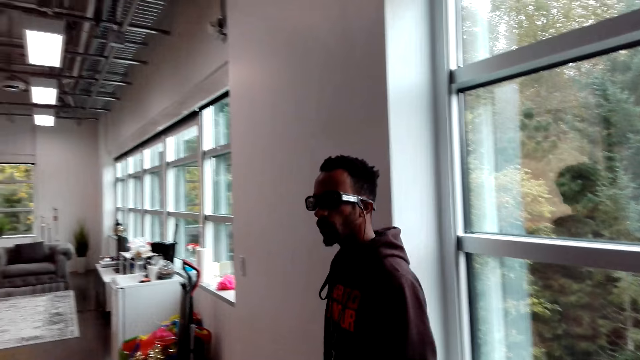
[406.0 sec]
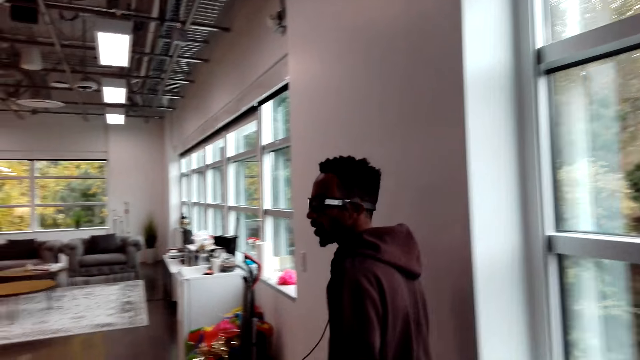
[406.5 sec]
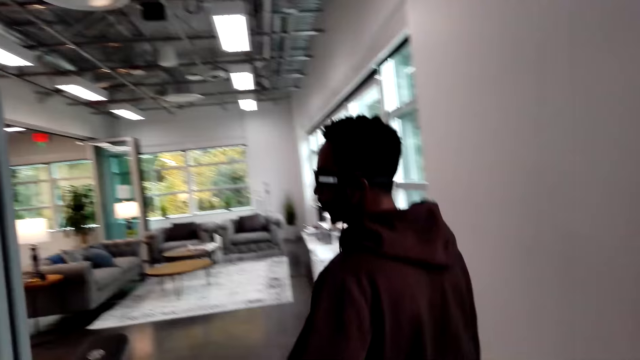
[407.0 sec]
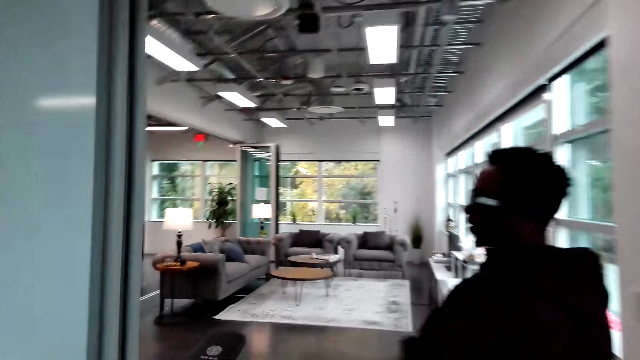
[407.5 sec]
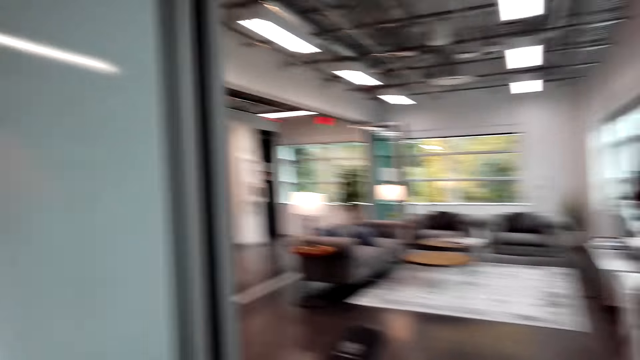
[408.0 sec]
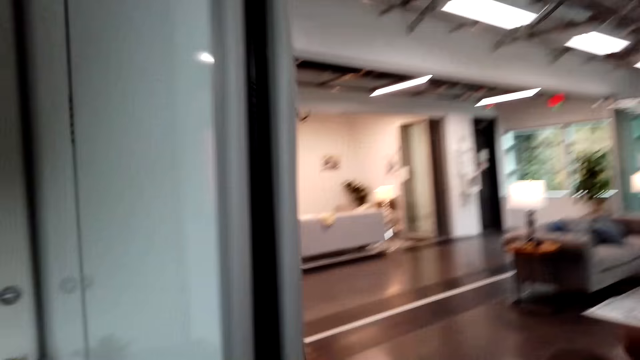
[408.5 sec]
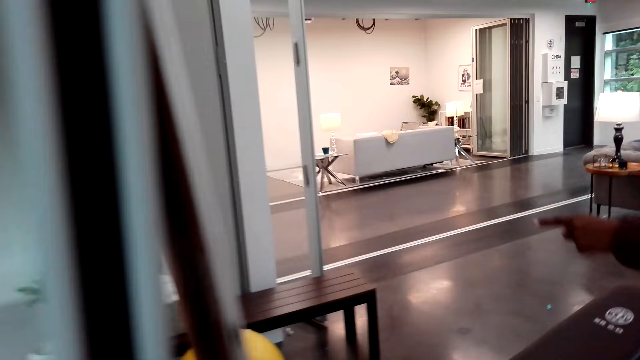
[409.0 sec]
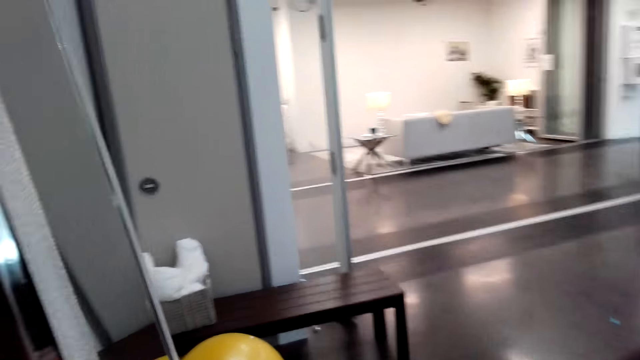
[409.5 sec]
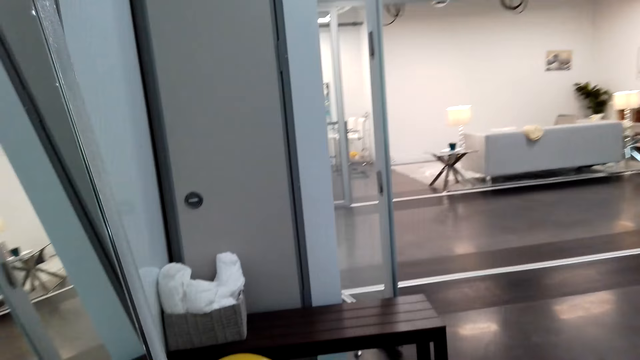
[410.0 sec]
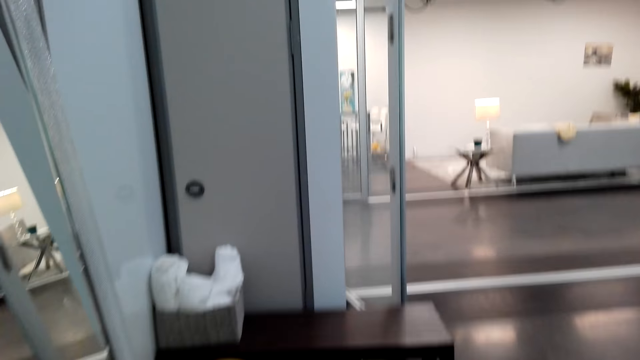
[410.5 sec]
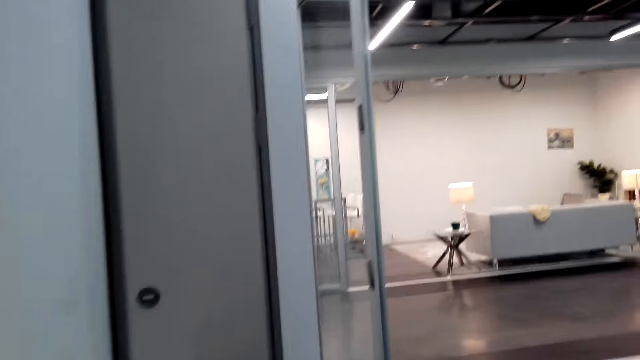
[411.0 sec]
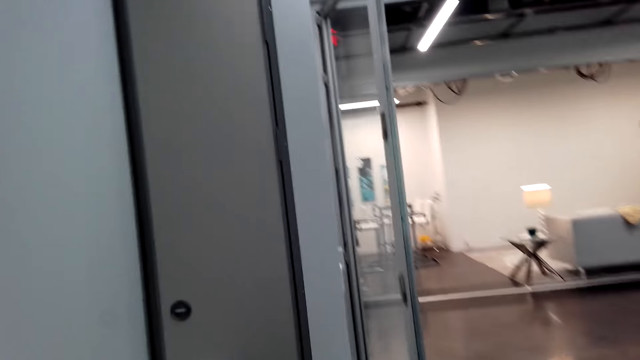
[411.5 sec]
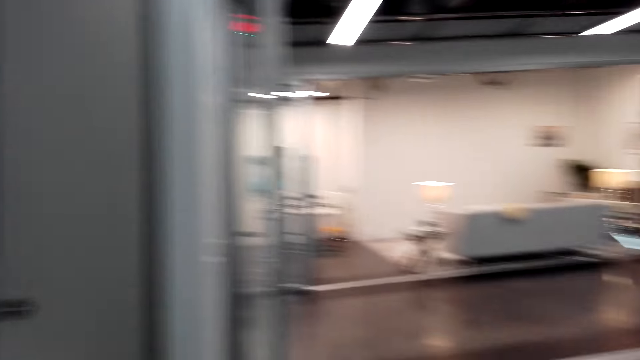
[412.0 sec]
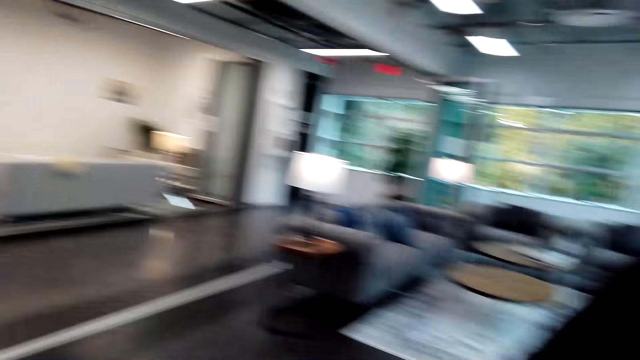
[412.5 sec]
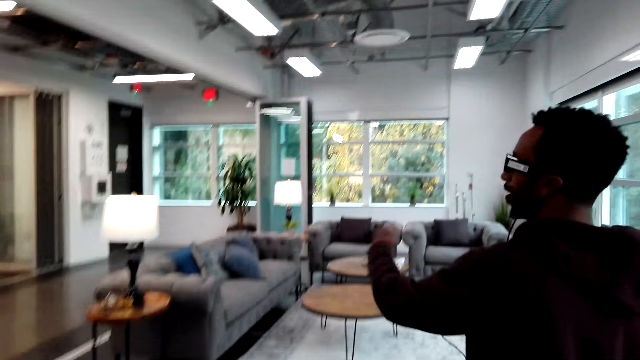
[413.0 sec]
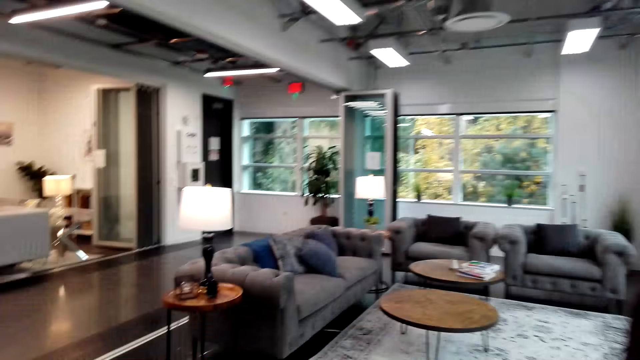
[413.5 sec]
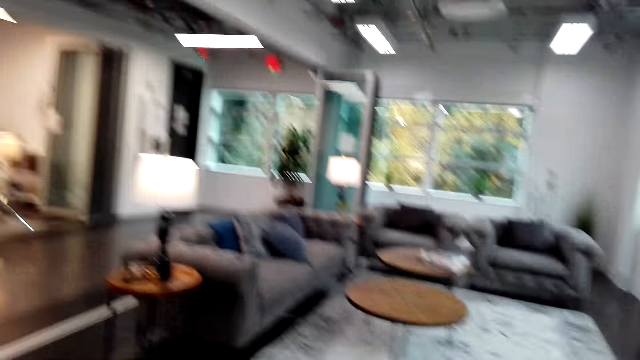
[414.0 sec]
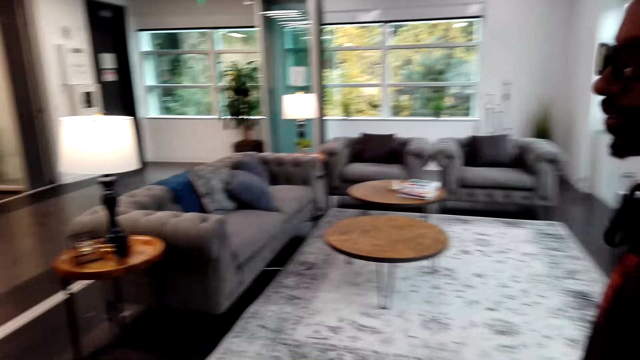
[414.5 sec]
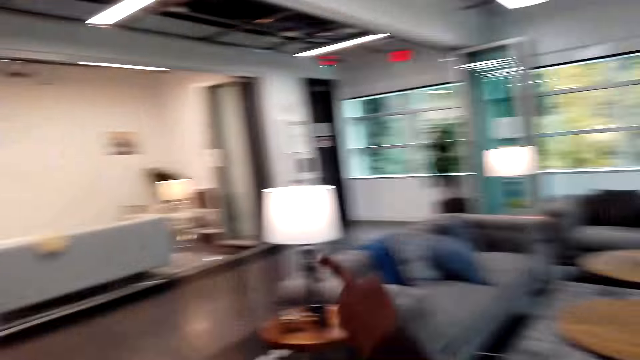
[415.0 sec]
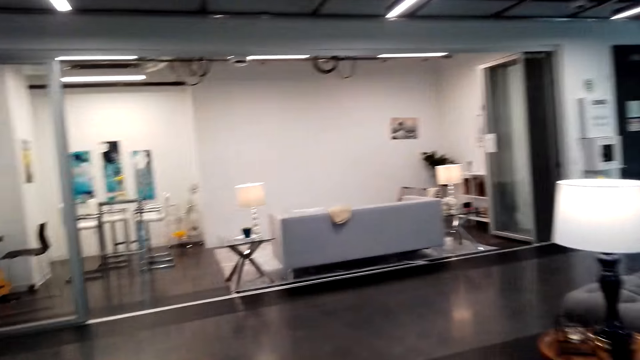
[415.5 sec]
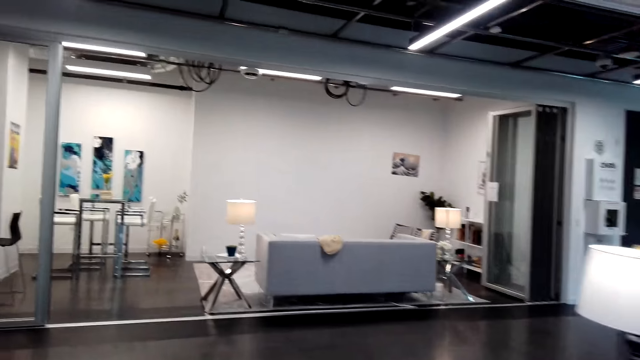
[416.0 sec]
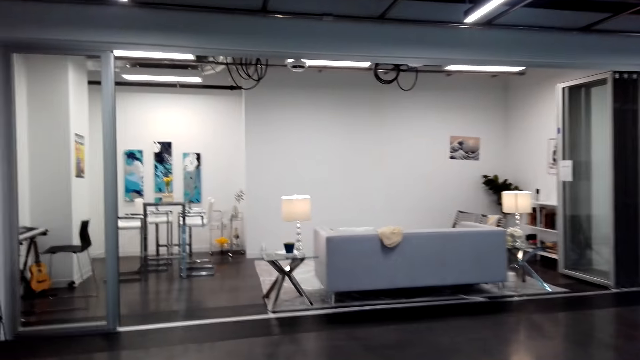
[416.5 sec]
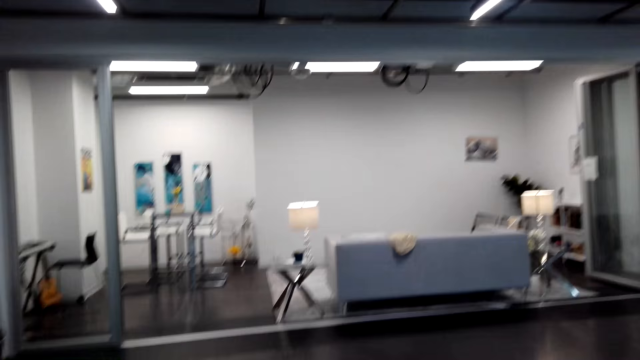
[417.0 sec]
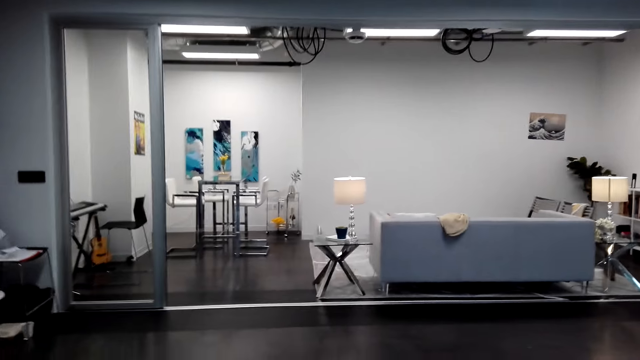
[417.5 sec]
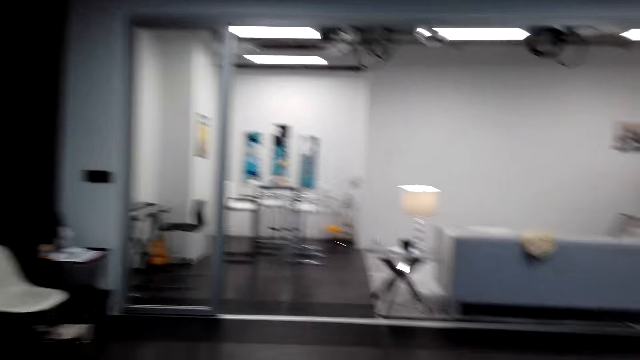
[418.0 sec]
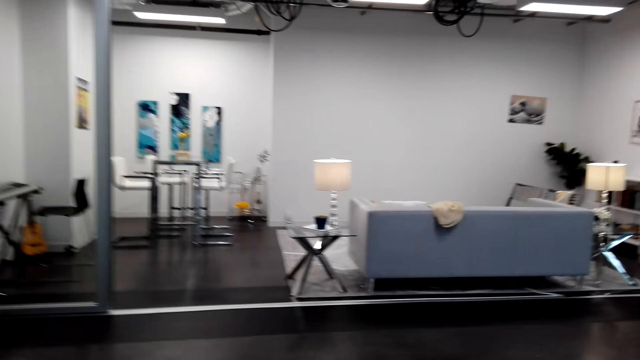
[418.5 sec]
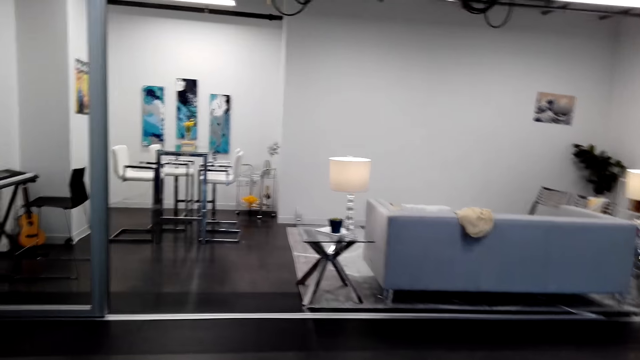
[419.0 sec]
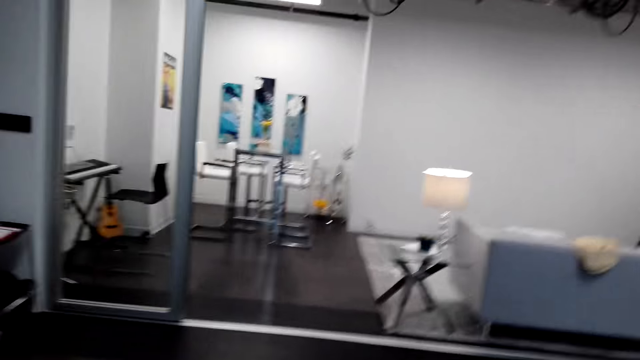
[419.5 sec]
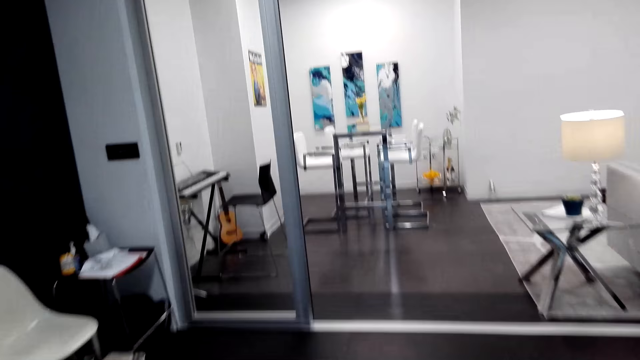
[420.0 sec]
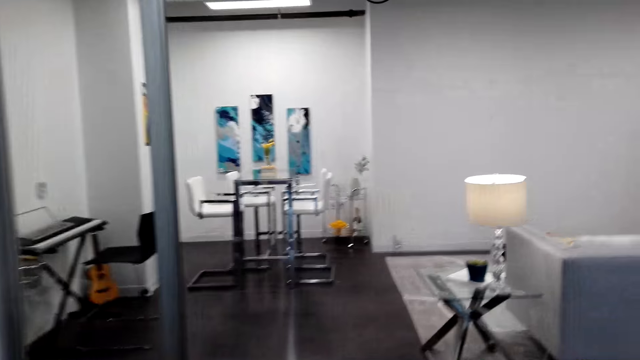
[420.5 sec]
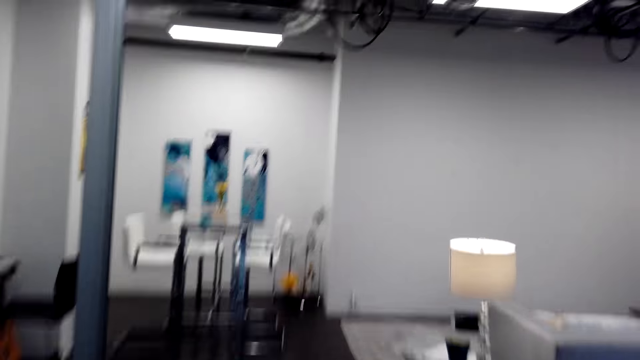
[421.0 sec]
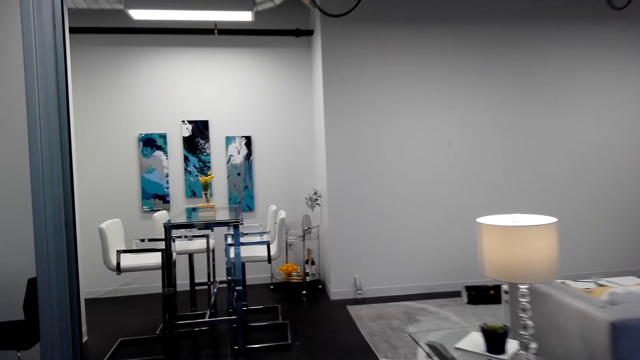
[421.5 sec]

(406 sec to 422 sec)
A man moves around the room and uses gestures. The camera wearer walks around. The man points something. The man uses gestures, walks around the room, and uses gestures. The camera wearer looks around. The man points something. The man walks around the room. The camera wearer walks around the room.

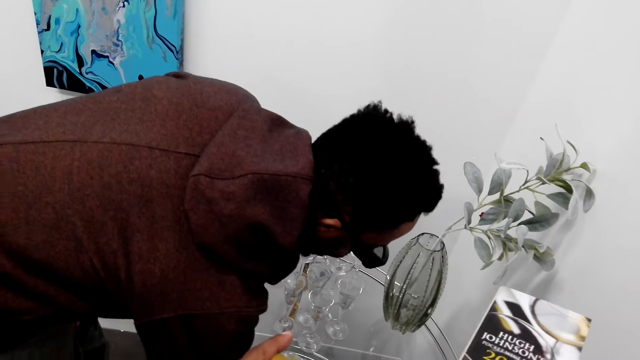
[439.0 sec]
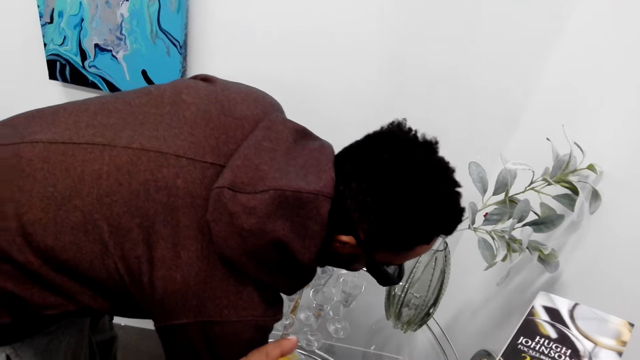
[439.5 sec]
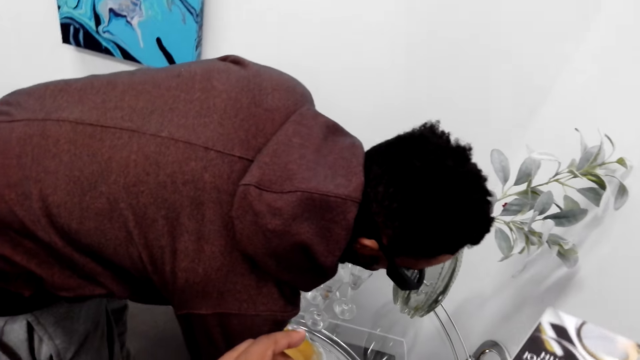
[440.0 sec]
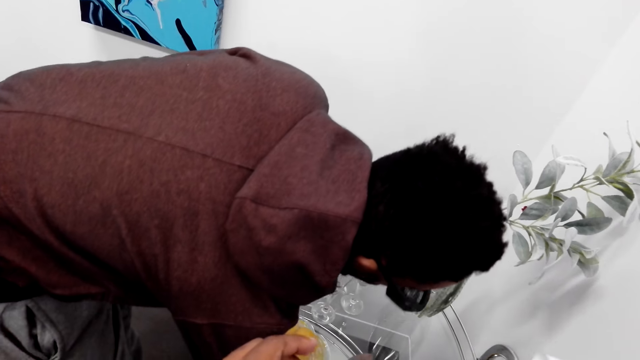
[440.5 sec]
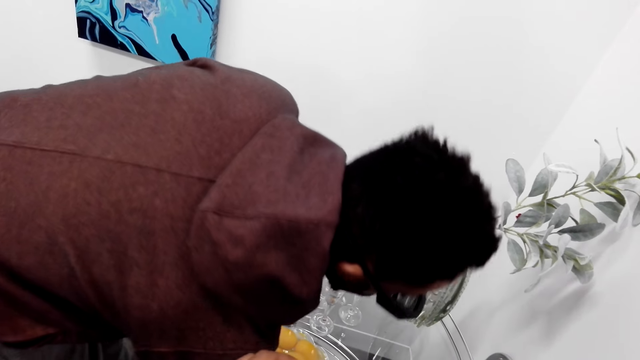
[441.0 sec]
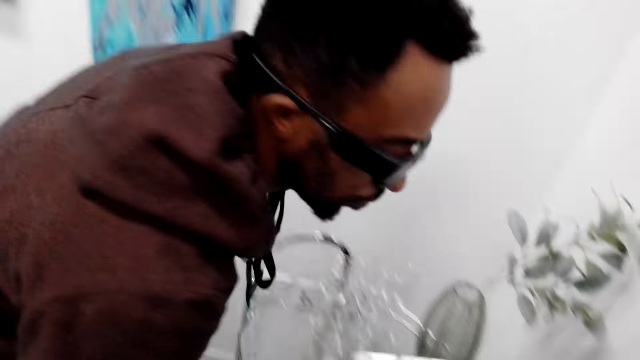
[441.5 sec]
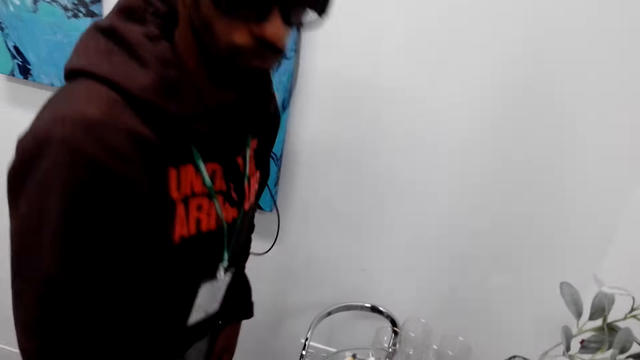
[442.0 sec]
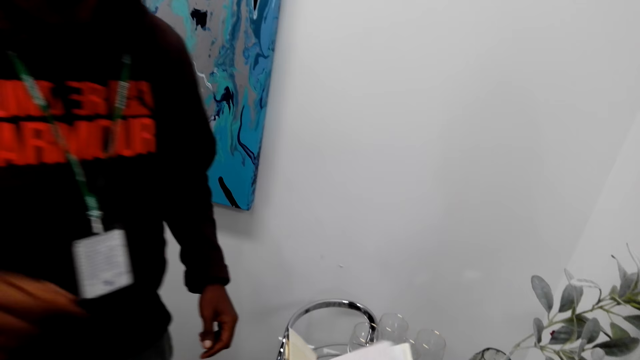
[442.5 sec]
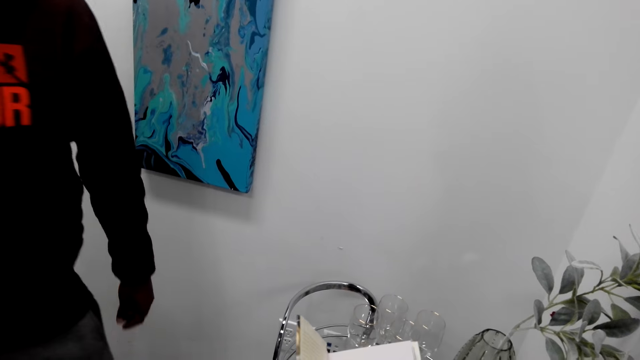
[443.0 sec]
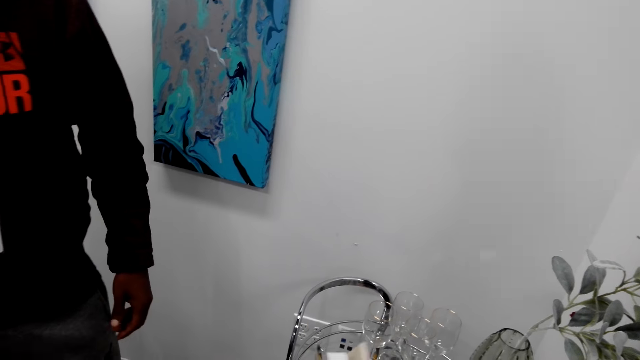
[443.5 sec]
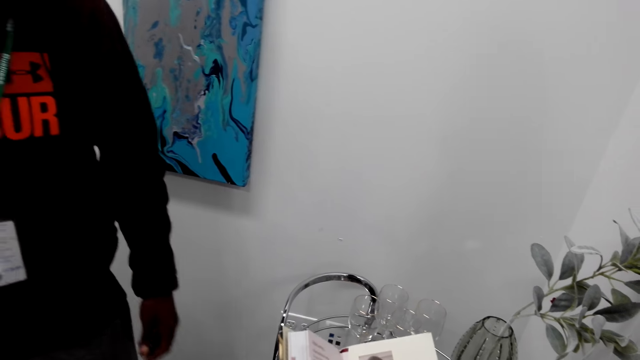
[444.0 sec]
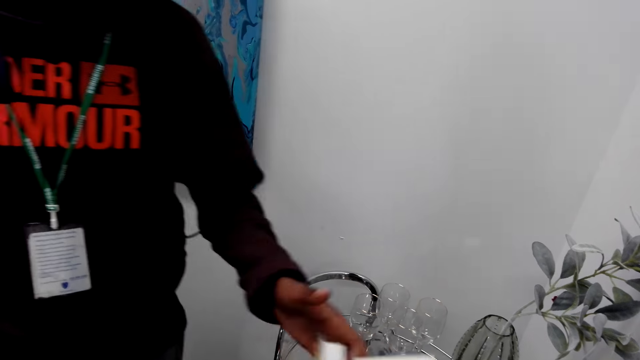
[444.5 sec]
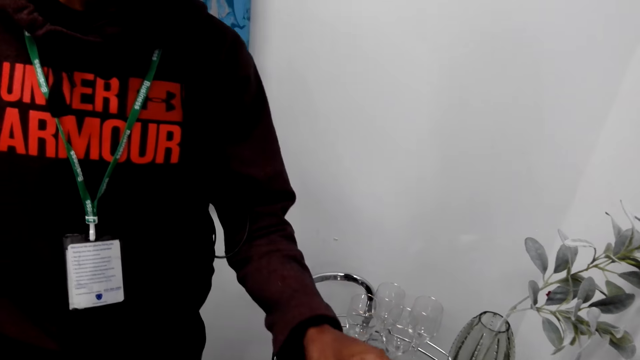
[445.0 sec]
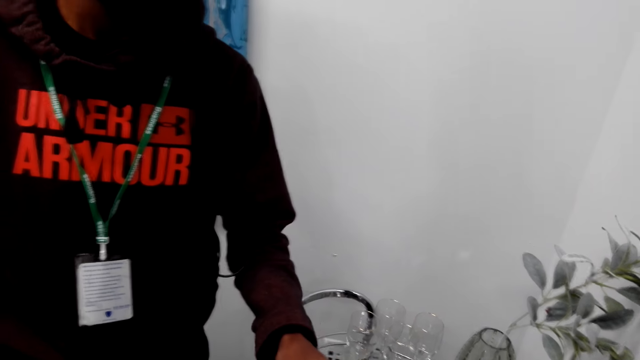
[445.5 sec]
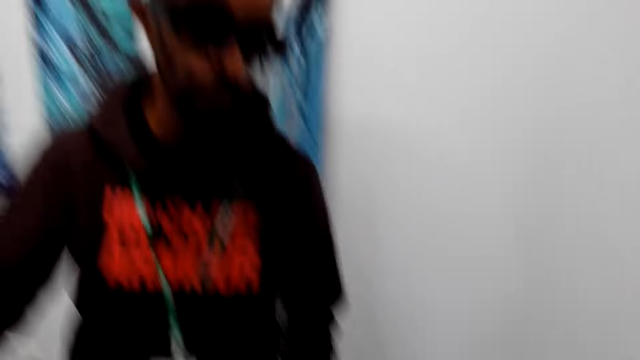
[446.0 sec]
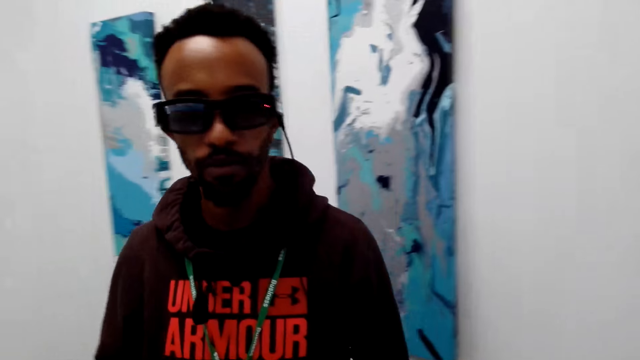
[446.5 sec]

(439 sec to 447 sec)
A man puts the wine bottle in the shelf. The man stands up. The camera wearer opens a book. They do something. The man does something. The man moves around. The man holds the book. The man moves a hand. The camera wearer looks around.
